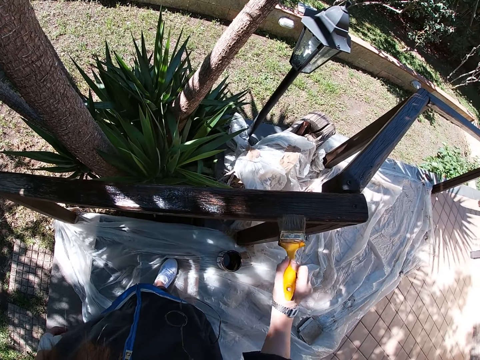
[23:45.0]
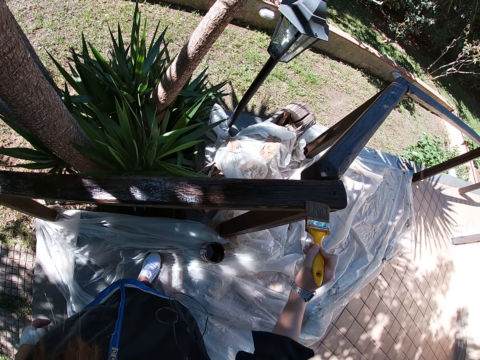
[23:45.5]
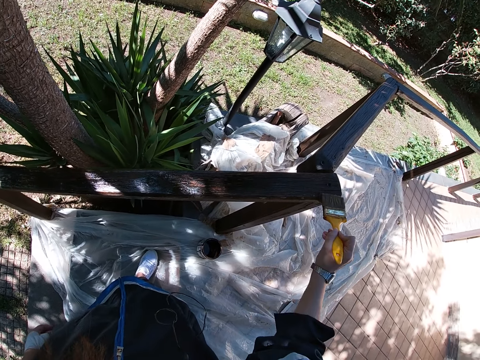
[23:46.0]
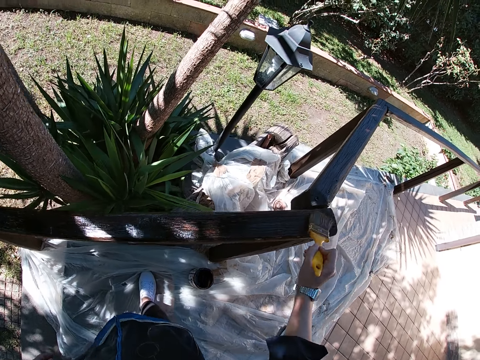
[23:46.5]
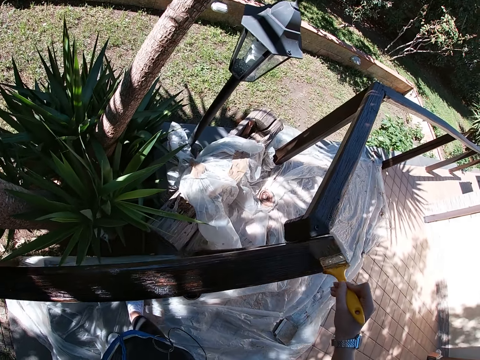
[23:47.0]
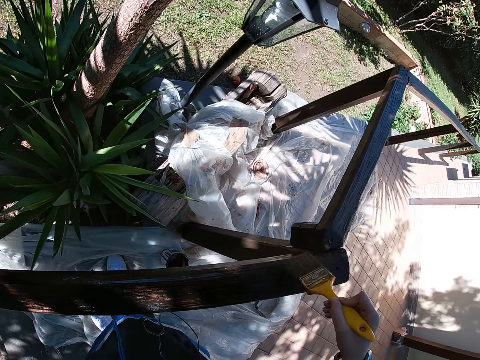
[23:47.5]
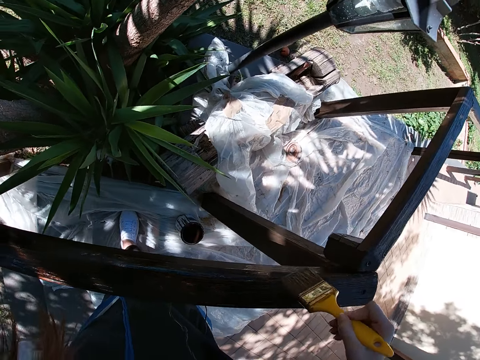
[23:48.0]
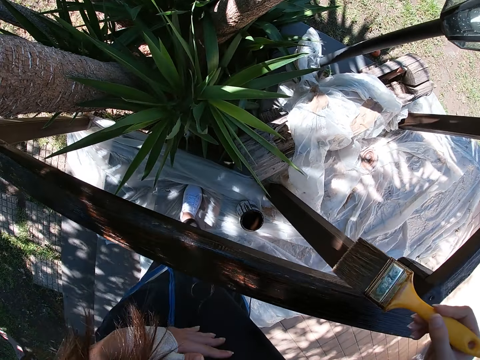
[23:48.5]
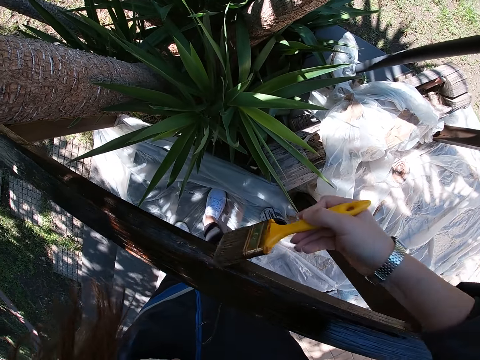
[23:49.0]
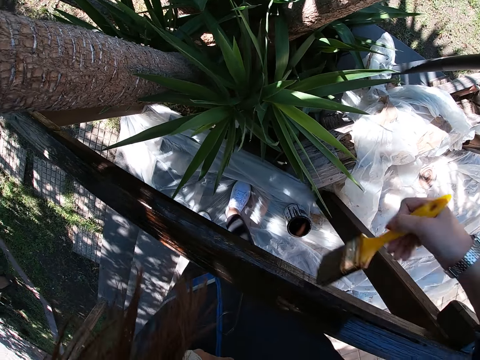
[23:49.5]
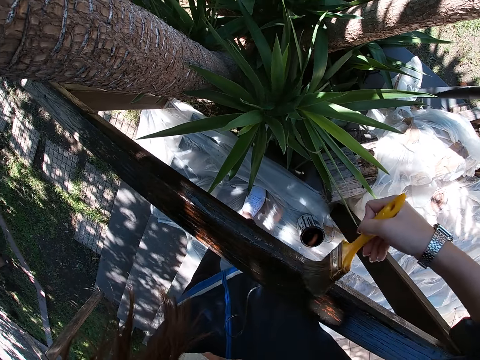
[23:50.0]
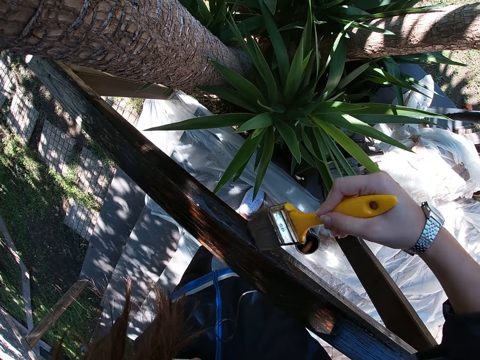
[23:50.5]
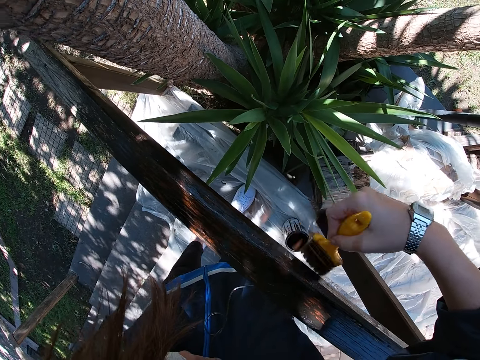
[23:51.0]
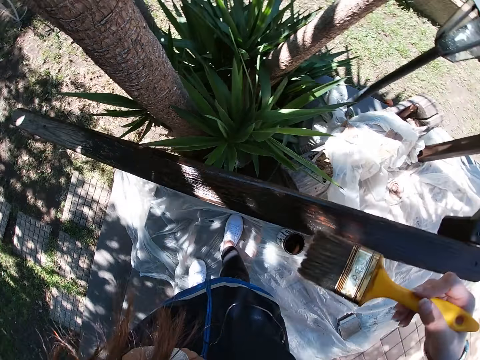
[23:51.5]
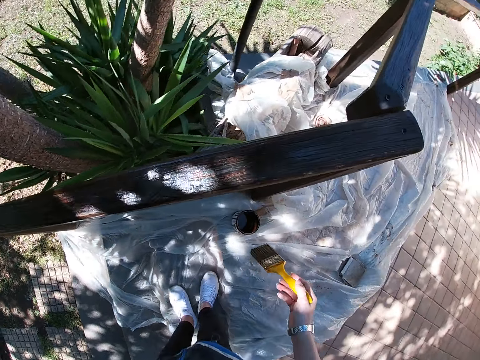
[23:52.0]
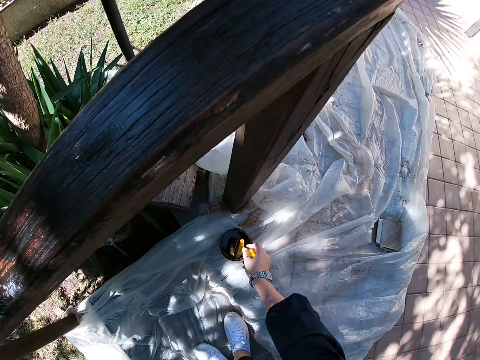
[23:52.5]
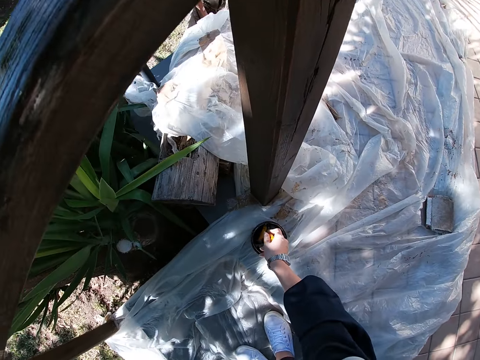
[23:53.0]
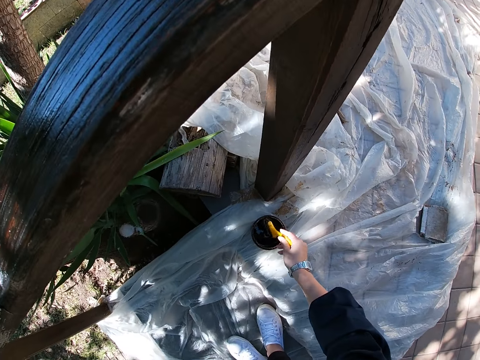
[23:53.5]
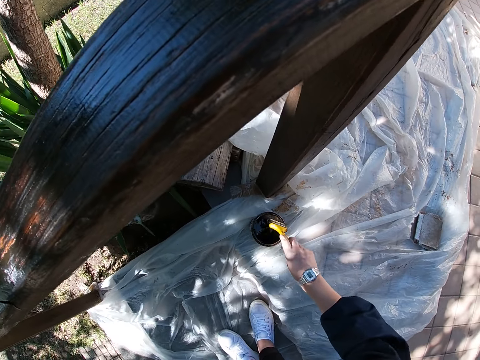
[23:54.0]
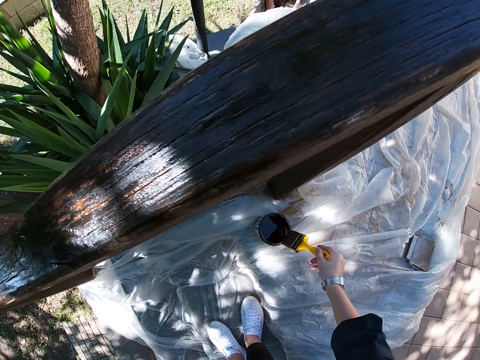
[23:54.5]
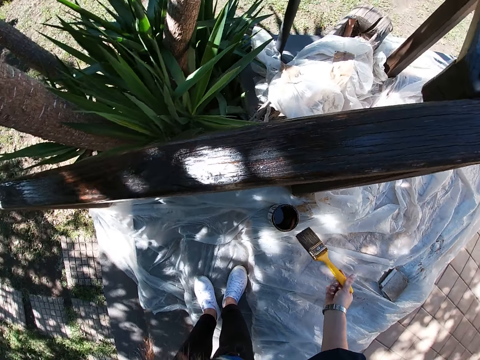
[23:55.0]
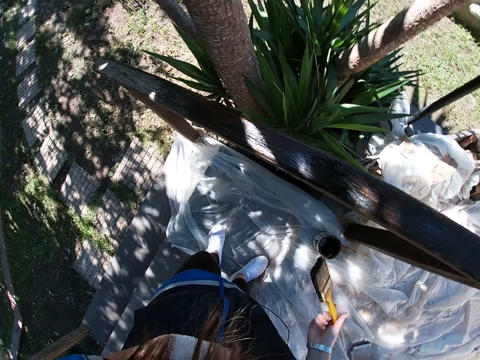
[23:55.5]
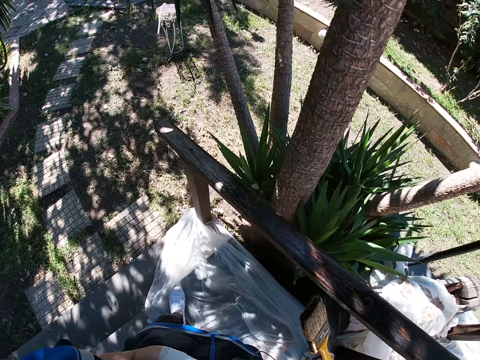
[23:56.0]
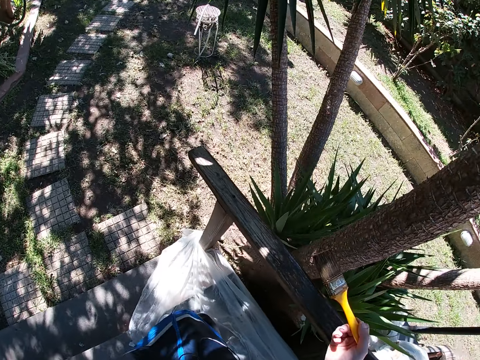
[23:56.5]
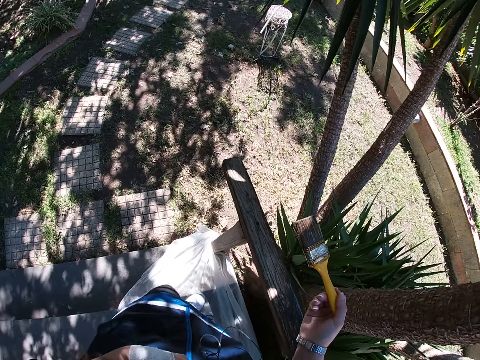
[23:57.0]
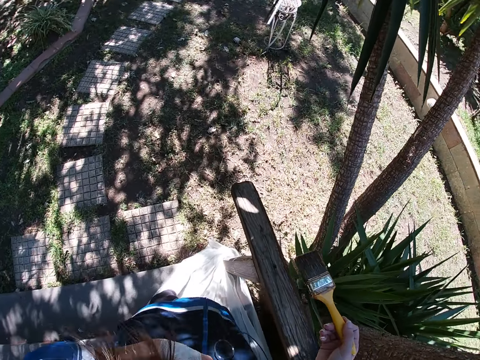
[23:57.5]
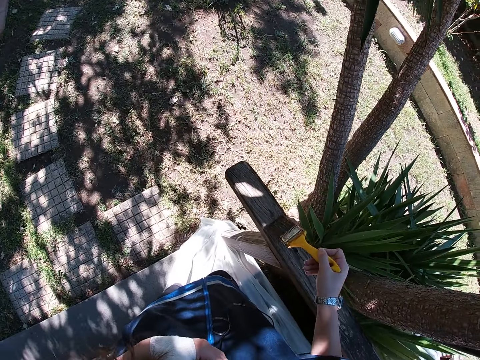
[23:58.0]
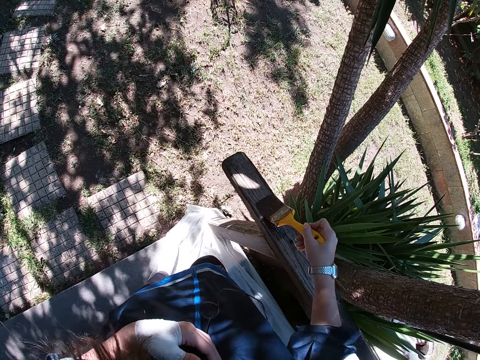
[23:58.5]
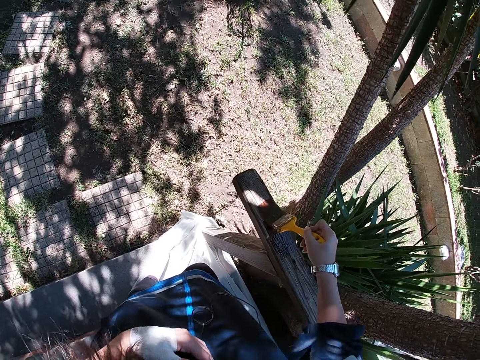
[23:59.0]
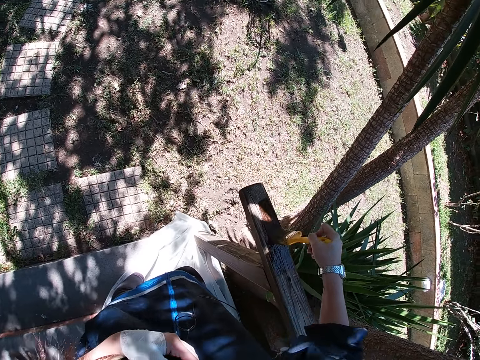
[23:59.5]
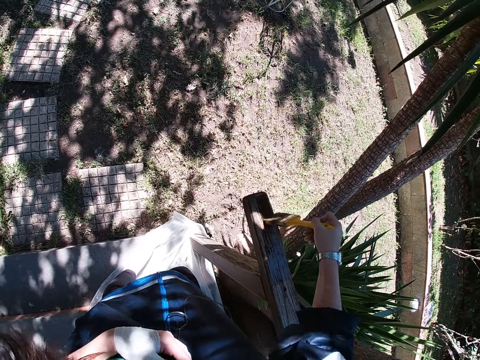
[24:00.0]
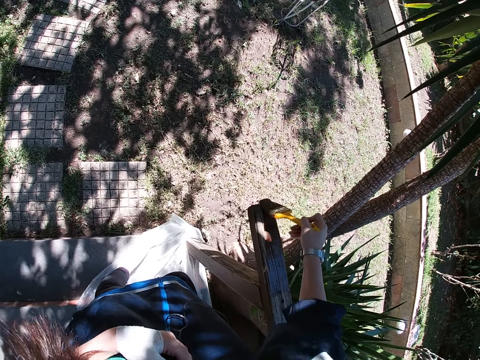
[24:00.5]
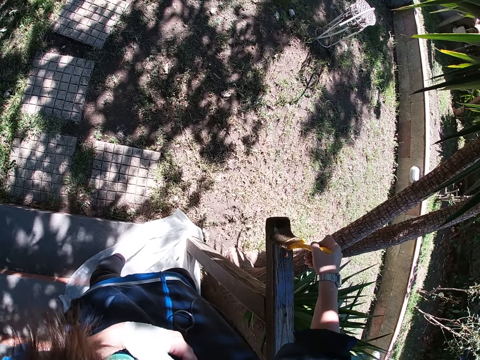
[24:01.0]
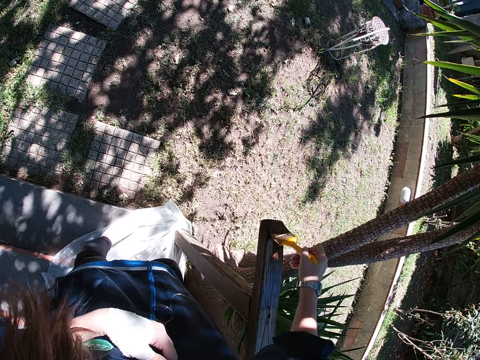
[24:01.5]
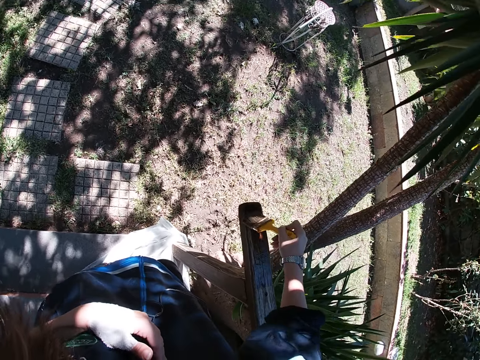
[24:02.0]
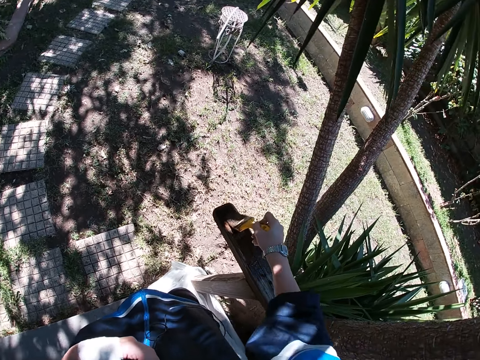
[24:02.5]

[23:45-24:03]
The camera wearer places her left hand on her chest. She bends. She dips the paint brush in her right hand into the paint container. She cleans the paint brush bristles on the edge of the paint container. She walks down the stairs. She paints the wooden balcony rail with the paint brush in her right hand.

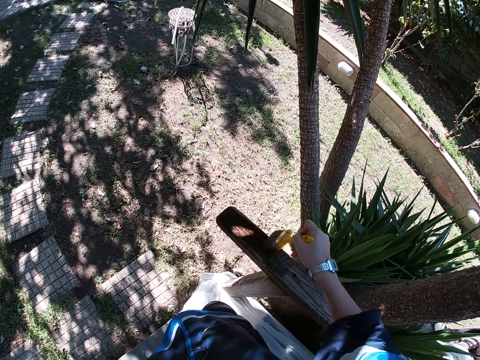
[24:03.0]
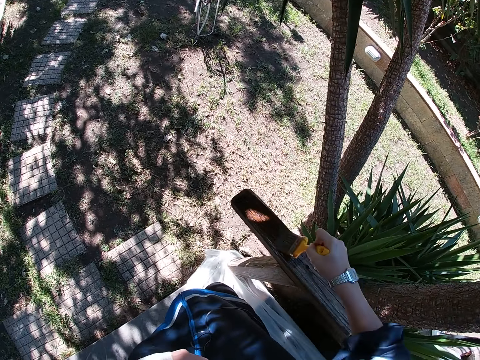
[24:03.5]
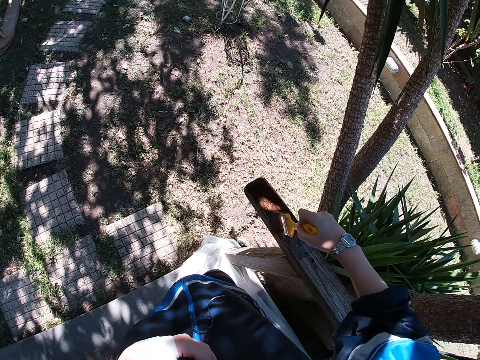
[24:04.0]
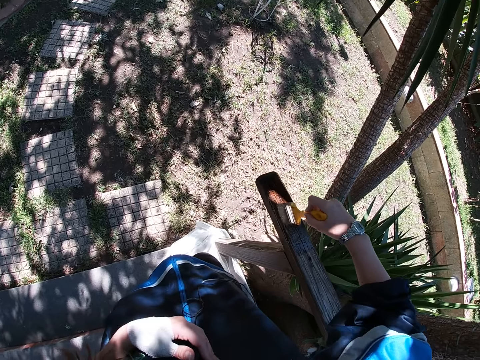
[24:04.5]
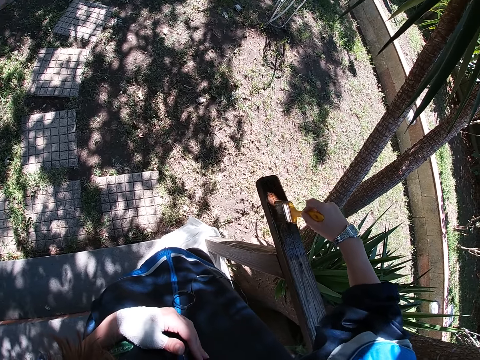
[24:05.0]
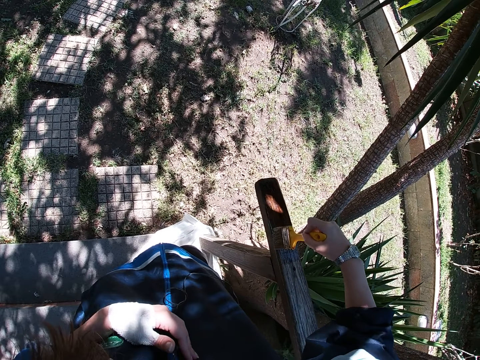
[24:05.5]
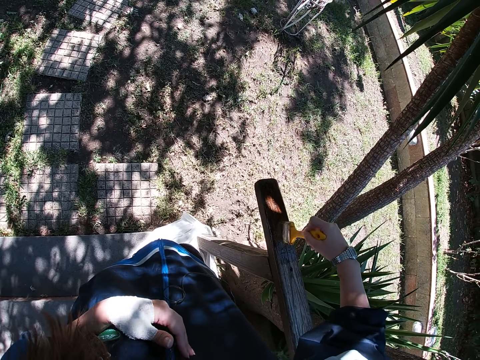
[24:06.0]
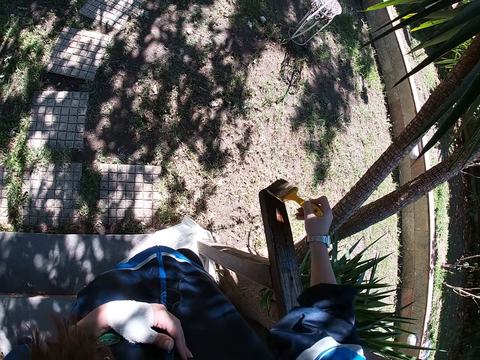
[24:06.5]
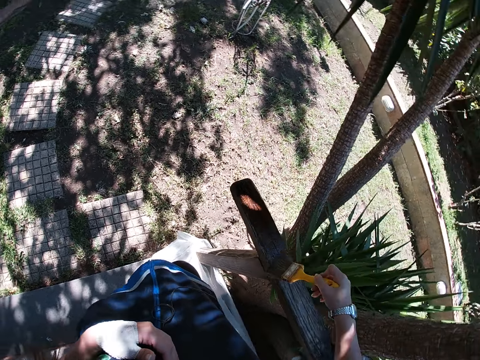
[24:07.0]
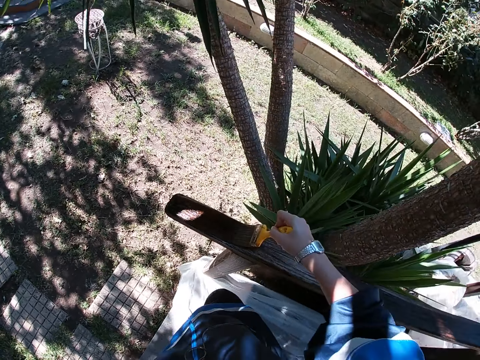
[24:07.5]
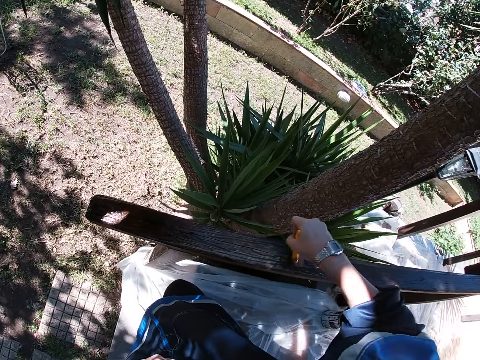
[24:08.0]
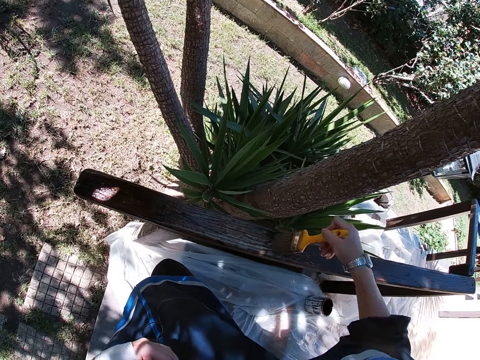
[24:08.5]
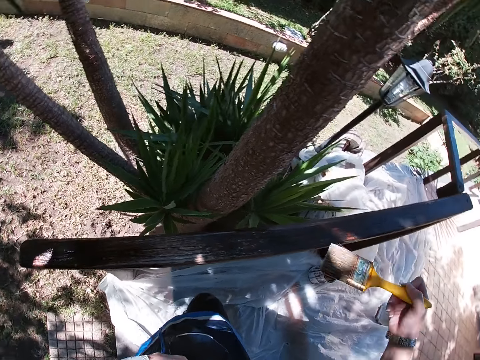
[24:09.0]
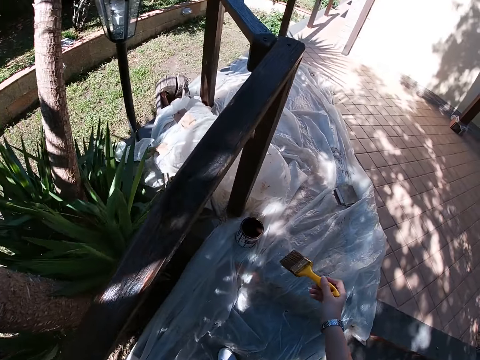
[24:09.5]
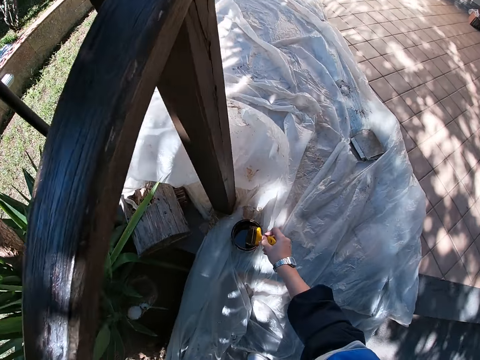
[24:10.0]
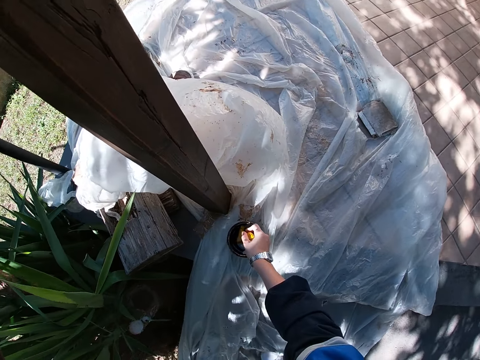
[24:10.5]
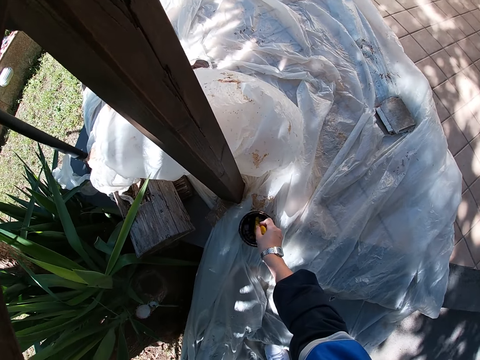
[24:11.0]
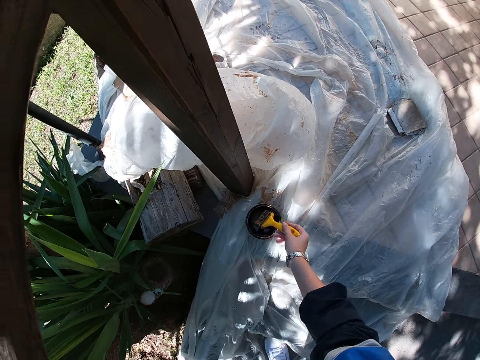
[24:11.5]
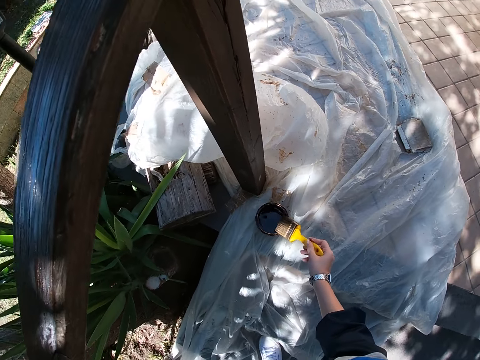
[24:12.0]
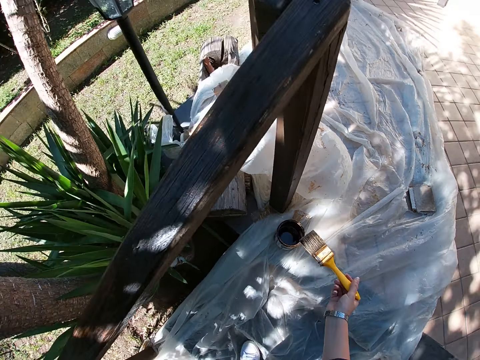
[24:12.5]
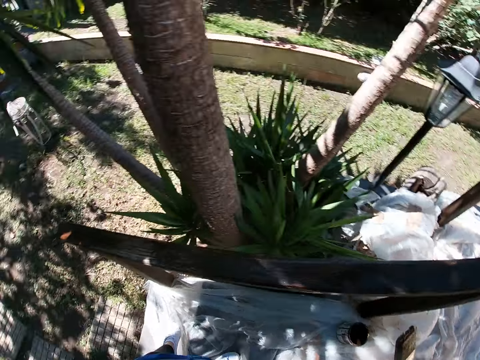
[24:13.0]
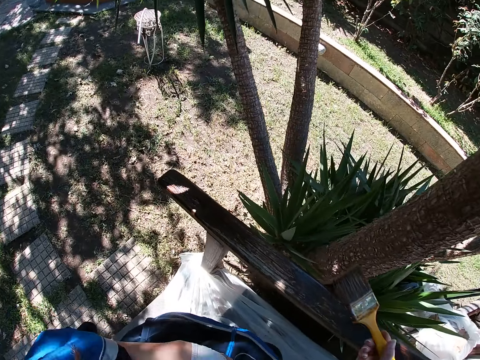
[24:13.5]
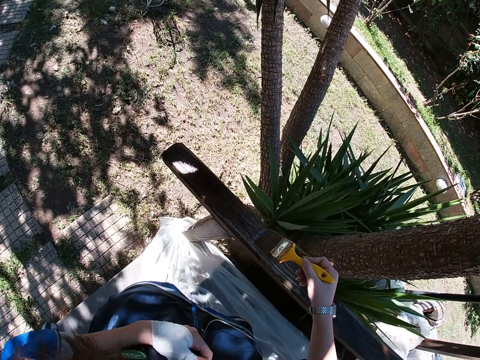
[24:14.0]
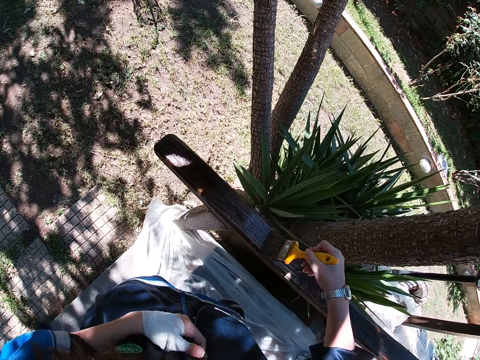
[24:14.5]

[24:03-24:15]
The camera wearer bends. She dips the paint brush in her right hand into the paint container. She cleans the paint brush bristles on the edge of the paint container. She stands. She paints the wooden balcony rail with the paint brush in her right hand.
